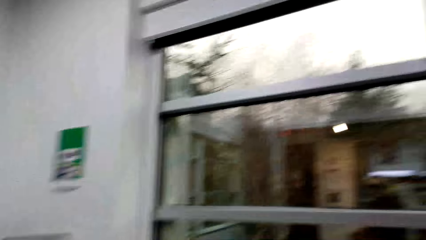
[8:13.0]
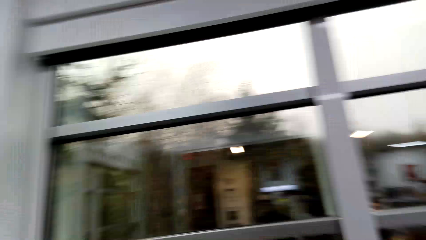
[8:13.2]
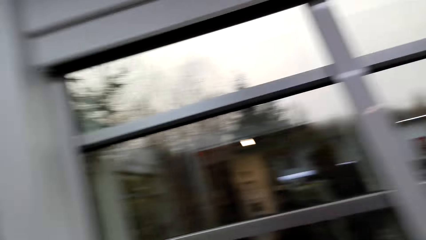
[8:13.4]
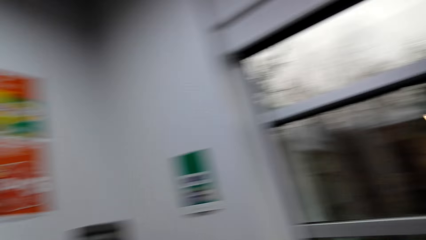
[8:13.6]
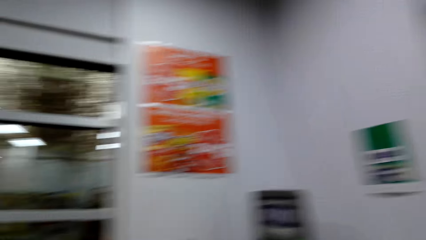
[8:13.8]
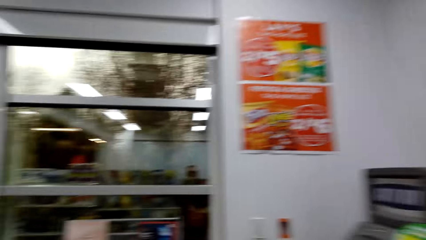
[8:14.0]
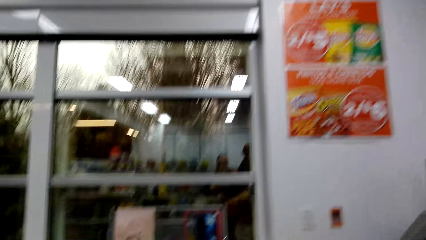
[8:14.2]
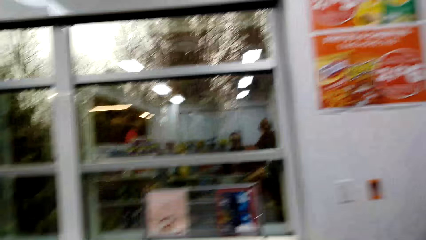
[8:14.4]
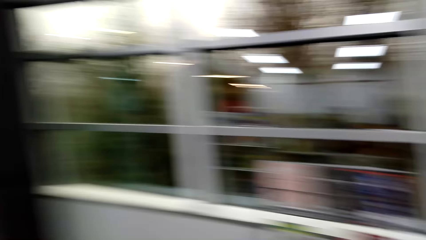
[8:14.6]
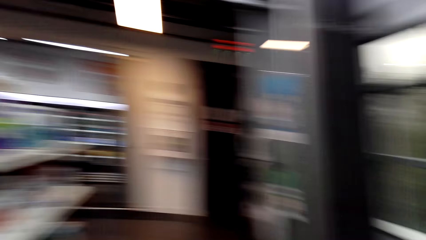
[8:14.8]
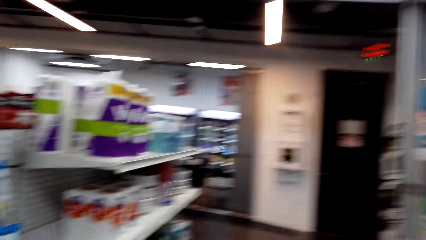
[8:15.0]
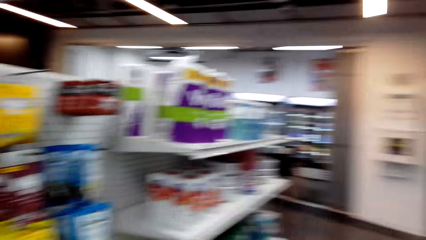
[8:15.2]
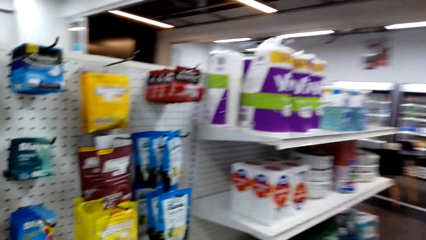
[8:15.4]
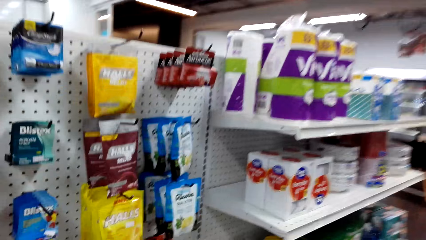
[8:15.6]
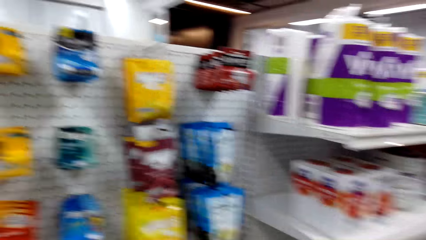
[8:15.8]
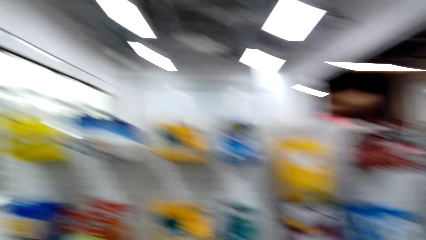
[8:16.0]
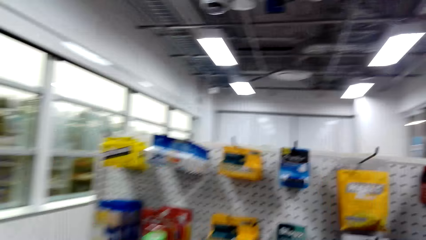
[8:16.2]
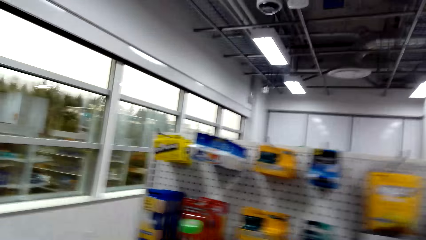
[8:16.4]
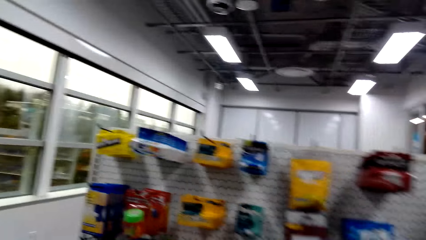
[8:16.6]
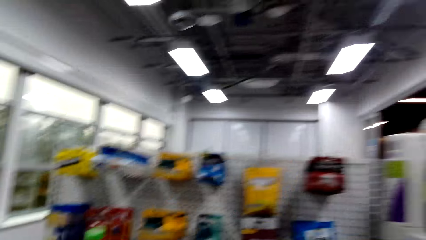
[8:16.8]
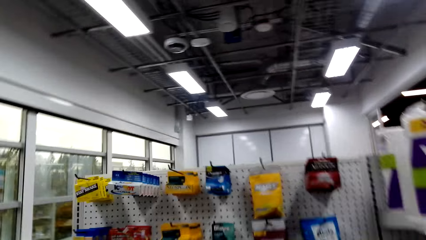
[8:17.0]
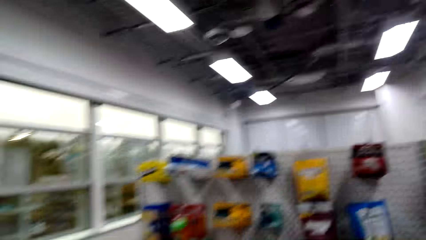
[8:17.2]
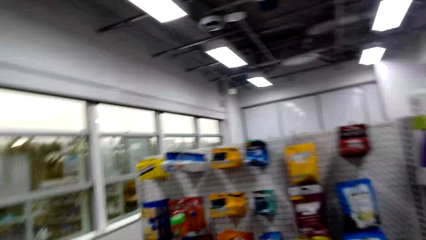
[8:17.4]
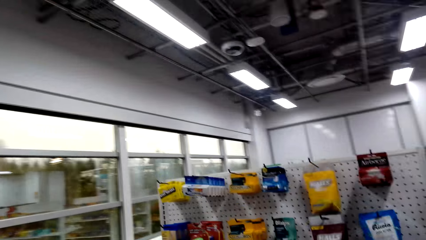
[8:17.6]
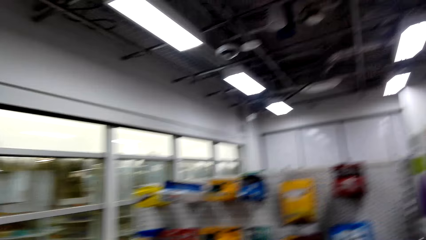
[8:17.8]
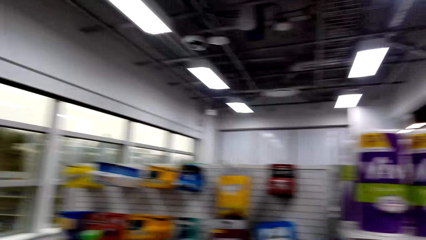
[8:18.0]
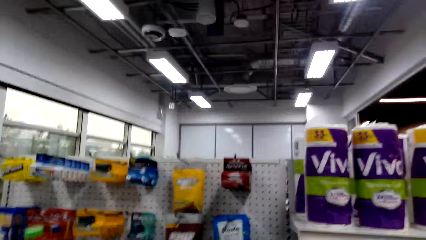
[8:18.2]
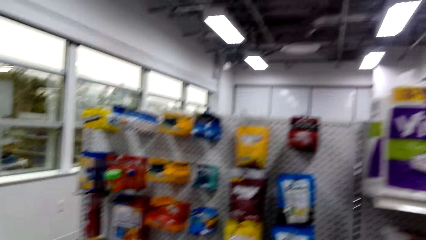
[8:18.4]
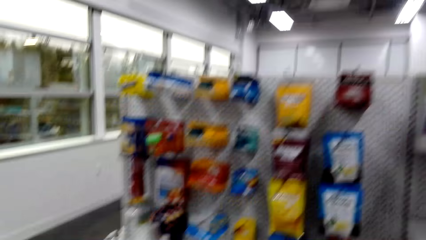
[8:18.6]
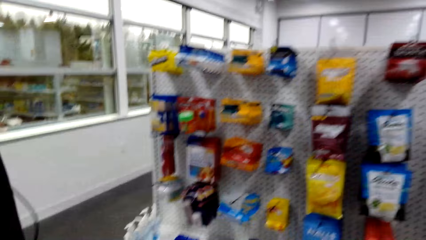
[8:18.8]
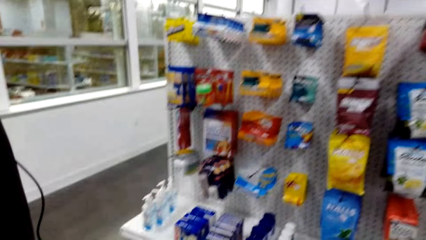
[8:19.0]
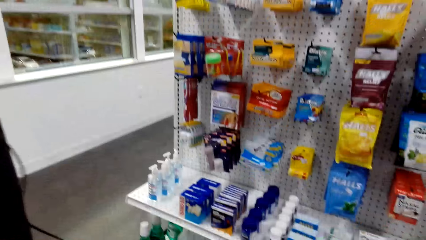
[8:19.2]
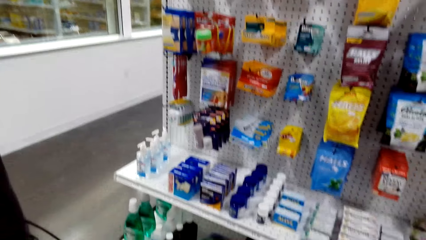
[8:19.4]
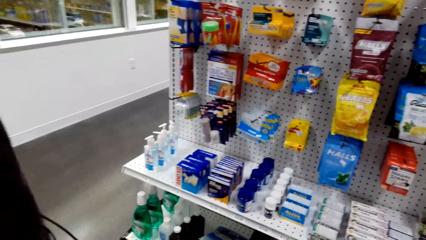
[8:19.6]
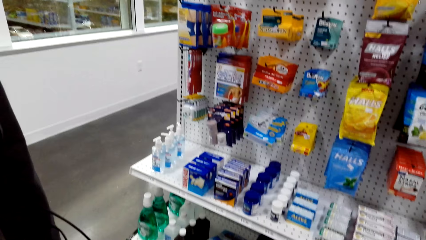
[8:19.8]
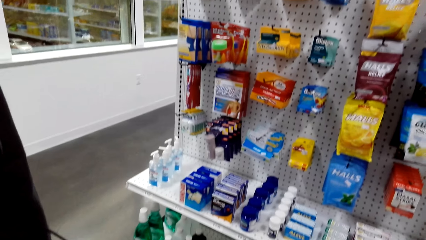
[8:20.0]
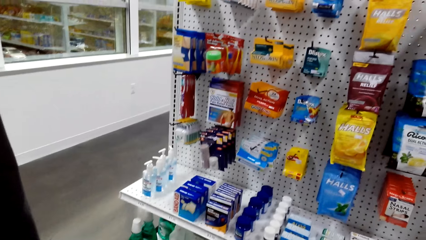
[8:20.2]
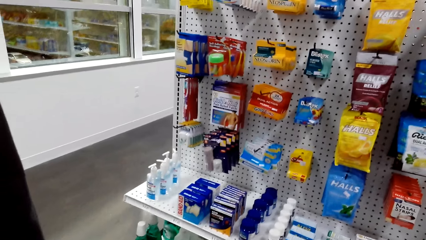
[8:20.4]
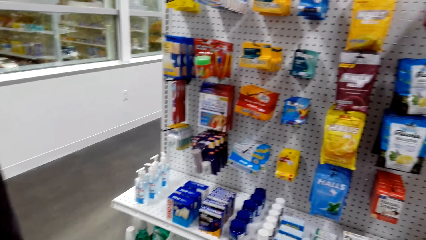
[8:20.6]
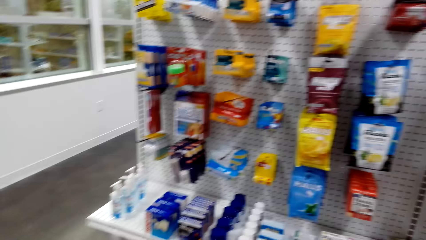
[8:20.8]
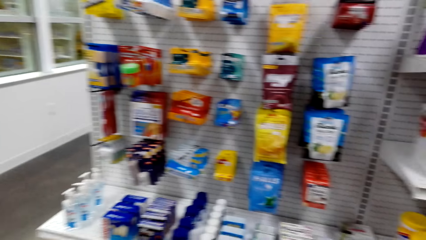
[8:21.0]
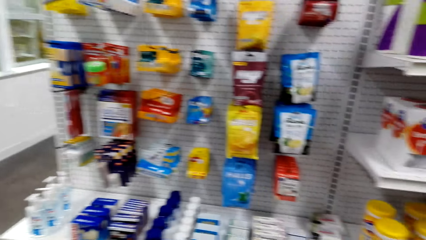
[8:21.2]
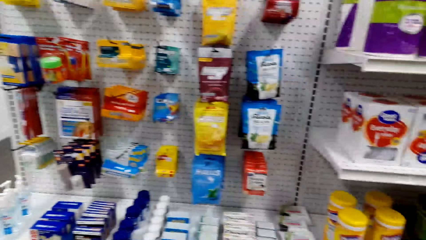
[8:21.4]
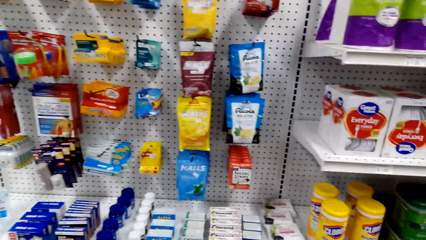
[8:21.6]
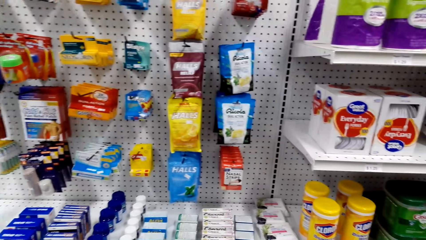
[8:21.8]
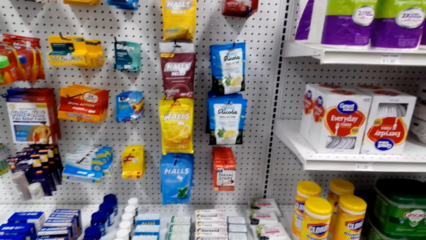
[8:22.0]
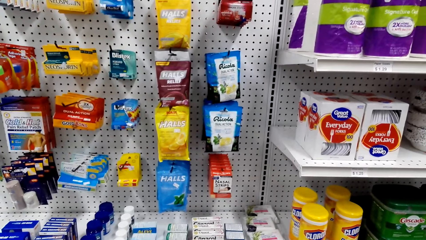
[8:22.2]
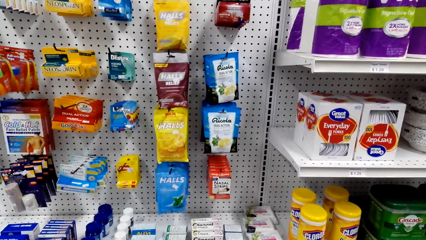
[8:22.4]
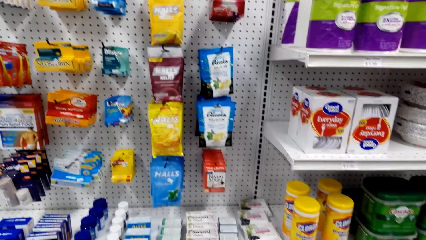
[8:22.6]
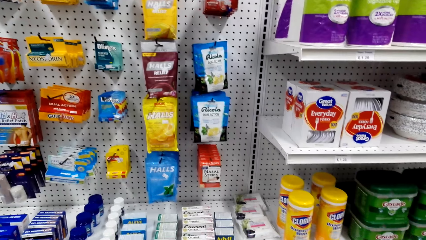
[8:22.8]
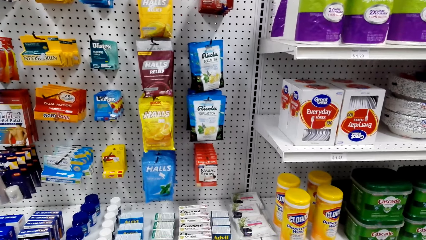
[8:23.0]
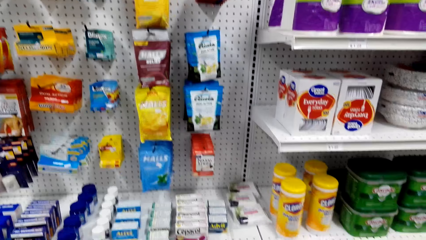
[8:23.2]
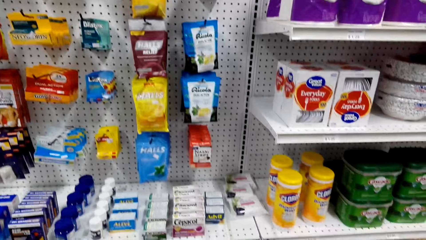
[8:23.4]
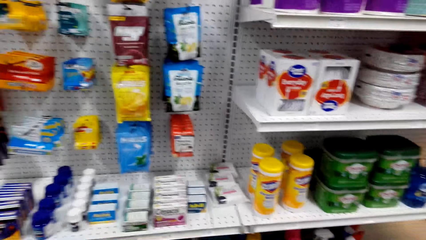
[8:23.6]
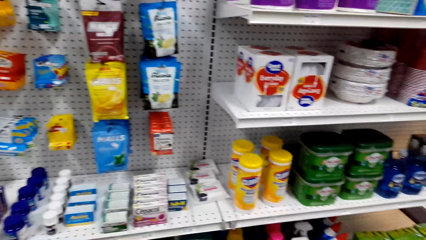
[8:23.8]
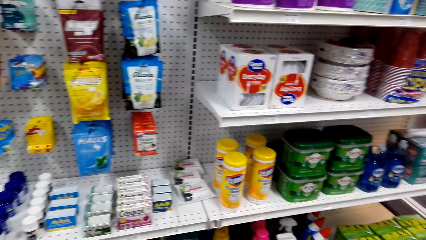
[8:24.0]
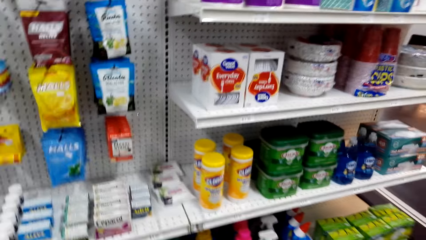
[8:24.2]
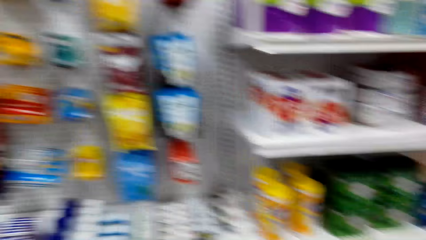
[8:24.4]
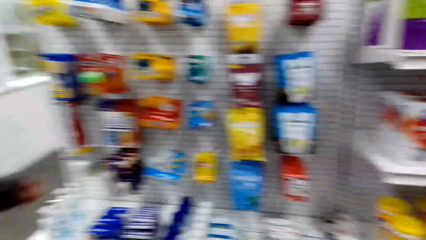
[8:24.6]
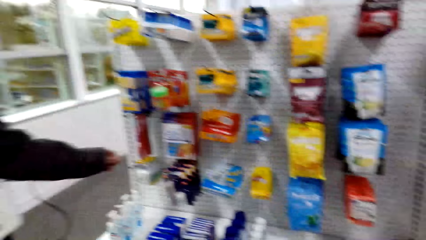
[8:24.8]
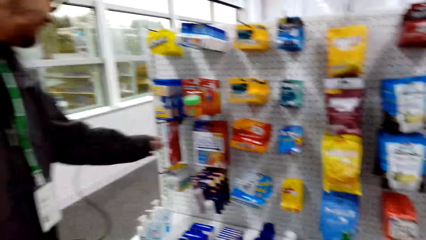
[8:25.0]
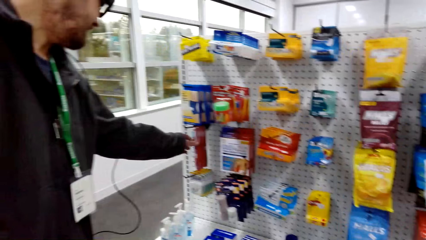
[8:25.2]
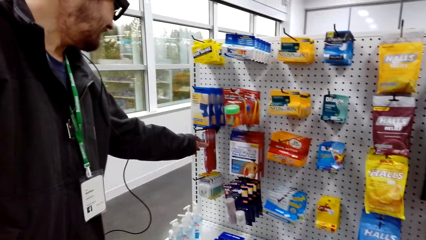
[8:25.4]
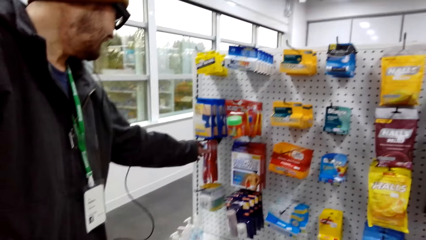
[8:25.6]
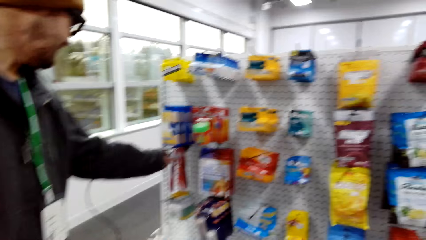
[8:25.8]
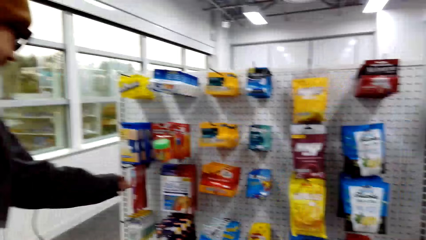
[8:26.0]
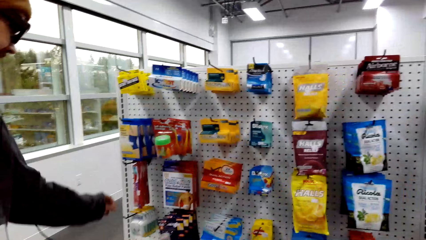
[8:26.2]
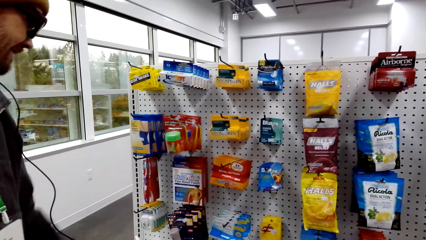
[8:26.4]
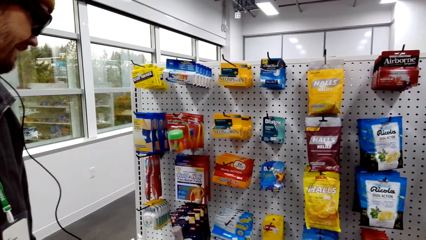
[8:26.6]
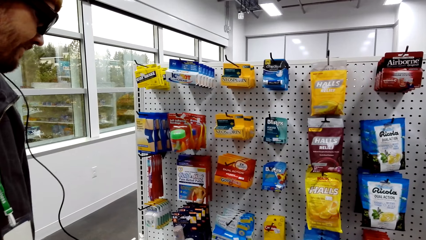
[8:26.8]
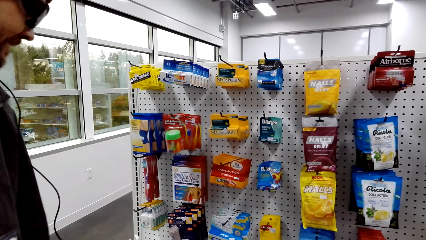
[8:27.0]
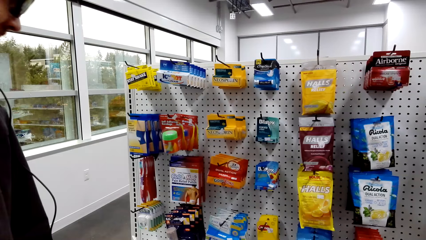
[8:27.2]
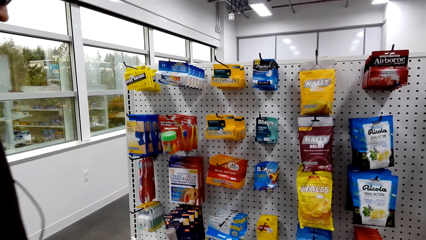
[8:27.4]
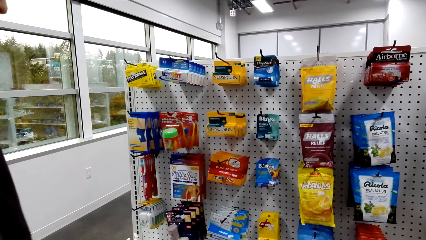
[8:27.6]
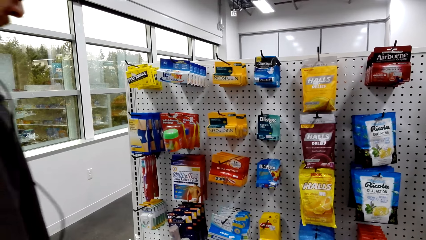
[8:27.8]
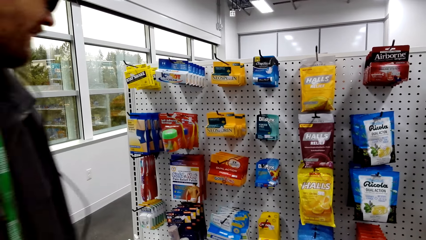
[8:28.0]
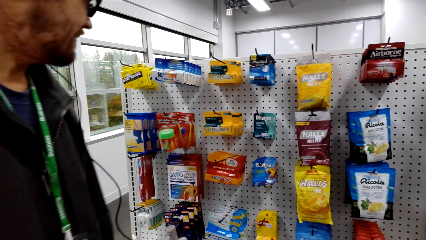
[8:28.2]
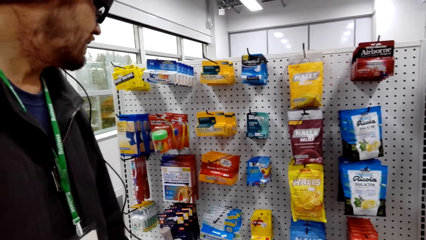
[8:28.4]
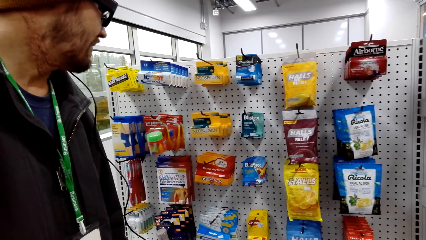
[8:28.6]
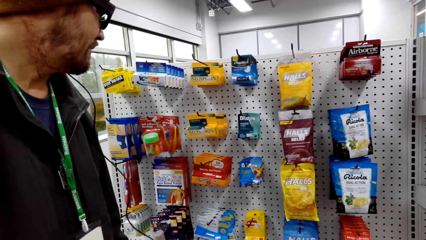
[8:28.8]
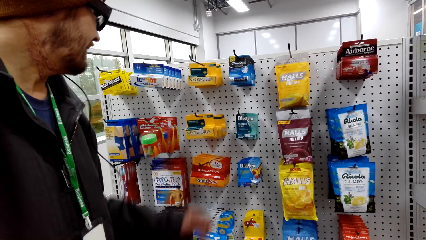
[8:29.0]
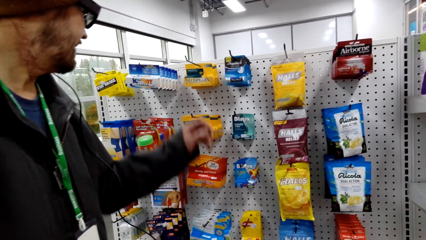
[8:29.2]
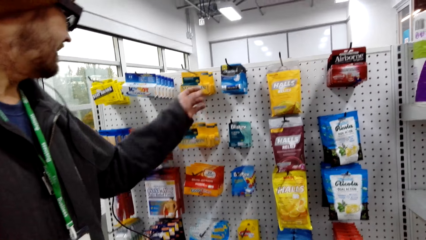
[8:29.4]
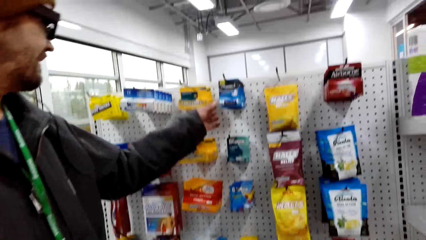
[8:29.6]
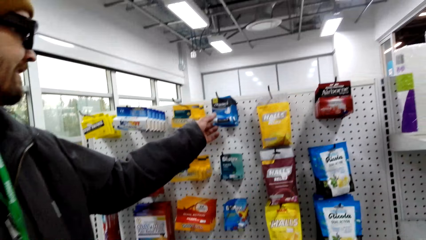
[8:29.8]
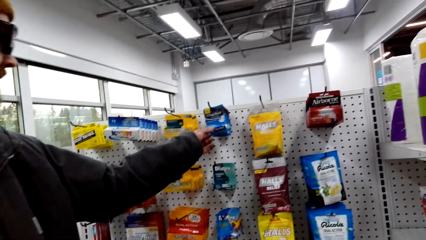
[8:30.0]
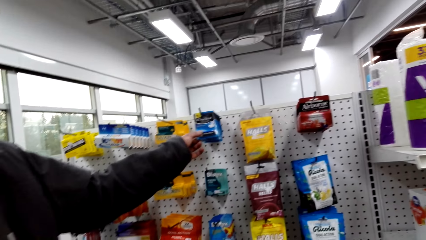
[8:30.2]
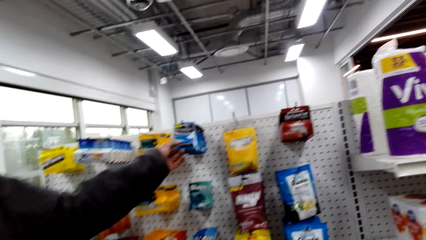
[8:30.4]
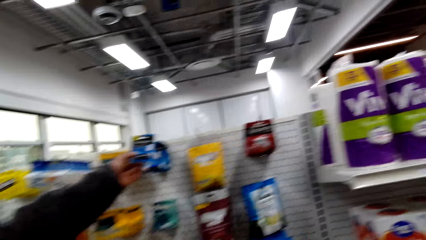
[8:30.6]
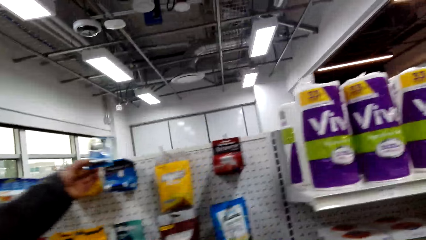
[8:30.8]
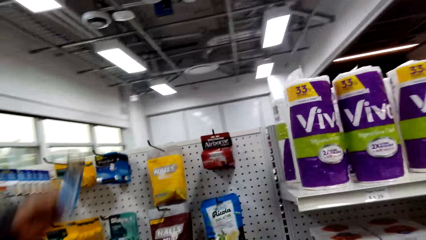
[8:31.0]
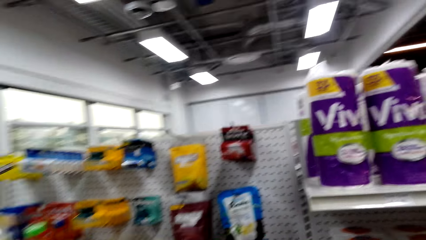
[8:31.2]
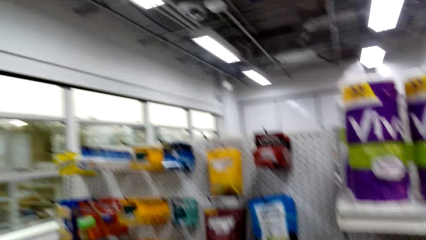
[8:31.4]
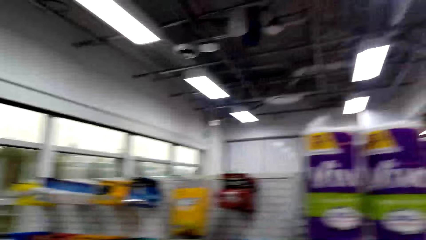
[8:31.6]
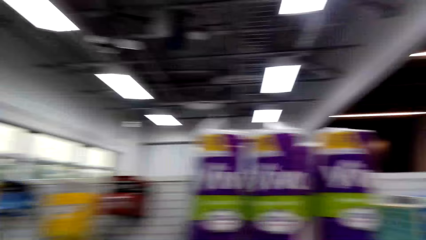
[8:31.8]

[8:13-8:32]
The camera wearer walks around the store shelf. They dialogue with a man. They look around the store shelf. The man touches a packet of something. The camera wearer dialogues with the man. The man picks up something.
